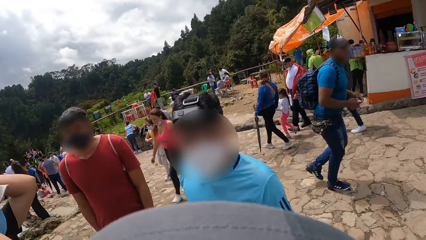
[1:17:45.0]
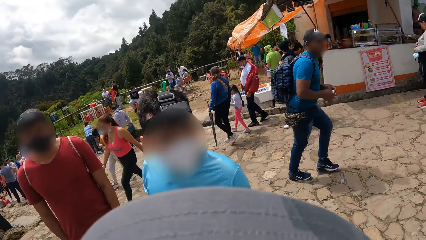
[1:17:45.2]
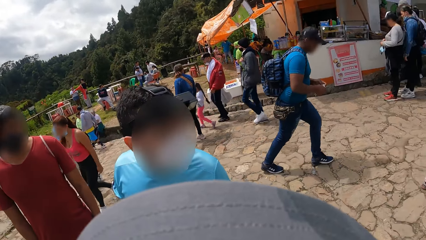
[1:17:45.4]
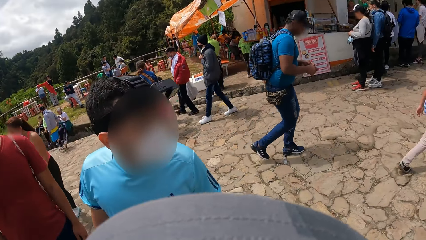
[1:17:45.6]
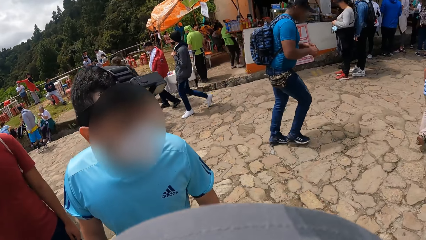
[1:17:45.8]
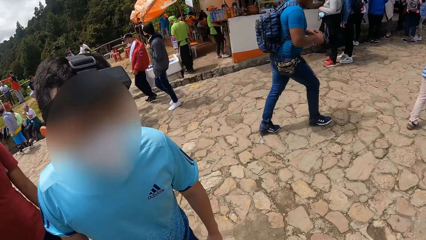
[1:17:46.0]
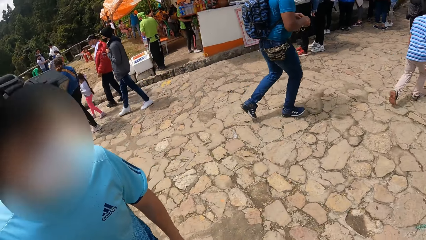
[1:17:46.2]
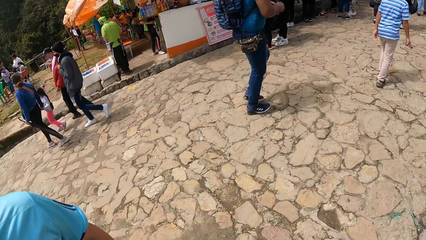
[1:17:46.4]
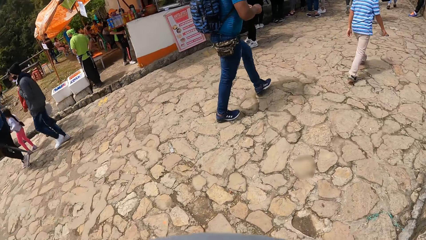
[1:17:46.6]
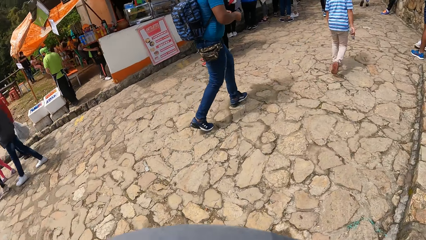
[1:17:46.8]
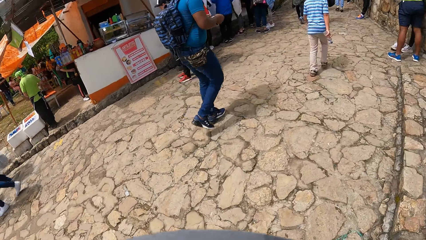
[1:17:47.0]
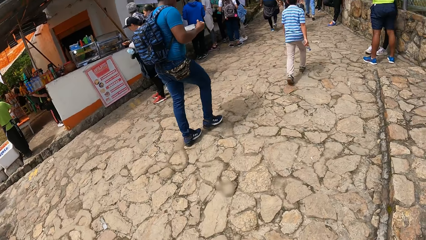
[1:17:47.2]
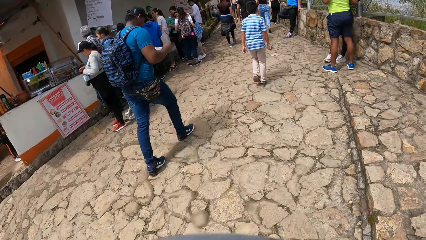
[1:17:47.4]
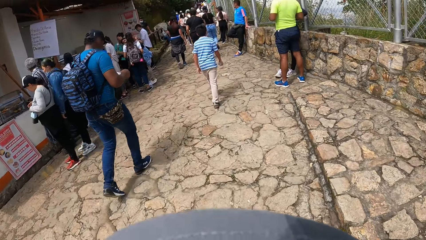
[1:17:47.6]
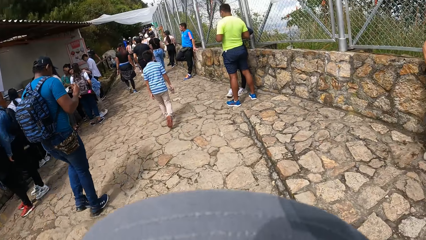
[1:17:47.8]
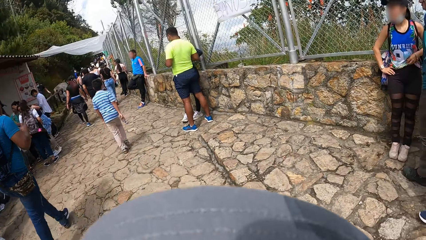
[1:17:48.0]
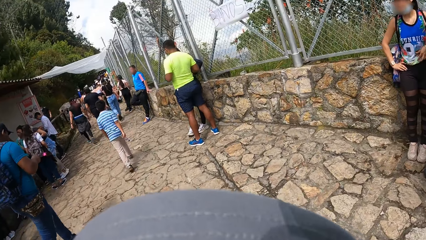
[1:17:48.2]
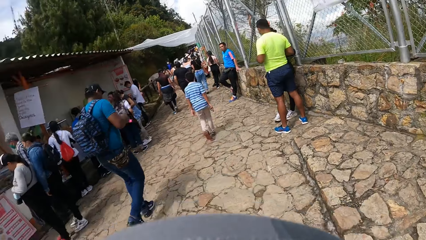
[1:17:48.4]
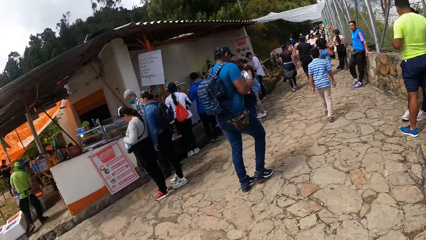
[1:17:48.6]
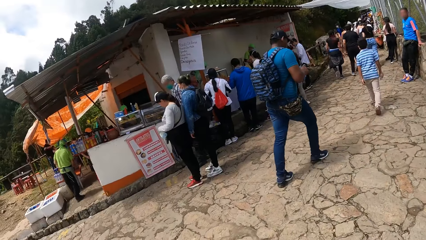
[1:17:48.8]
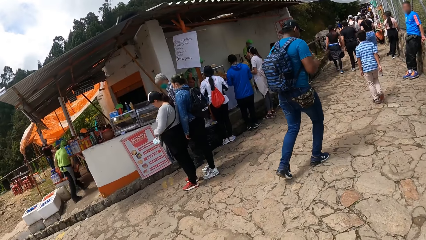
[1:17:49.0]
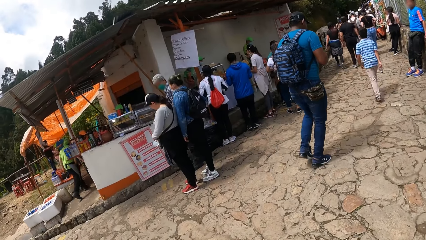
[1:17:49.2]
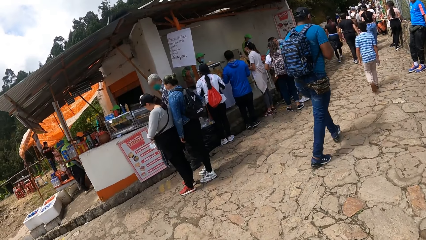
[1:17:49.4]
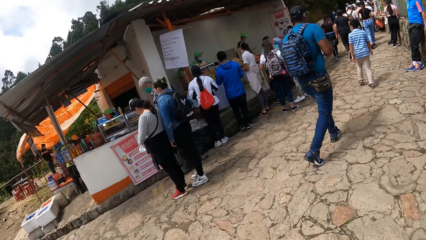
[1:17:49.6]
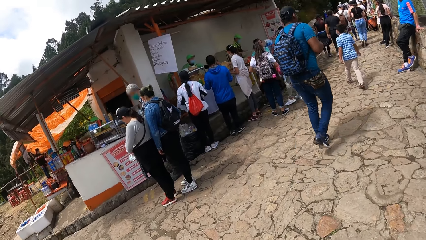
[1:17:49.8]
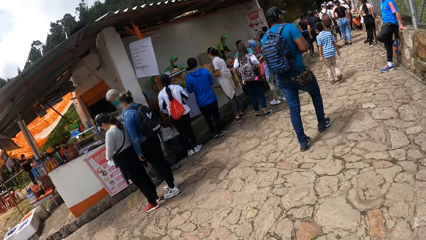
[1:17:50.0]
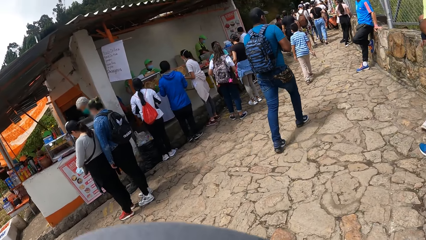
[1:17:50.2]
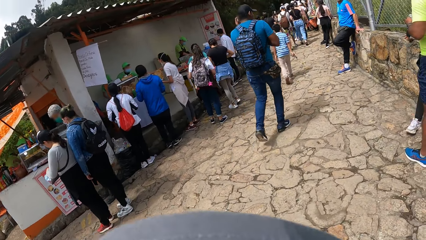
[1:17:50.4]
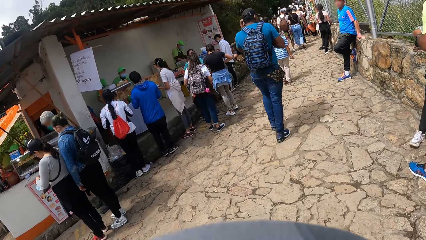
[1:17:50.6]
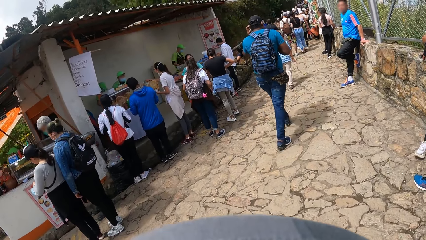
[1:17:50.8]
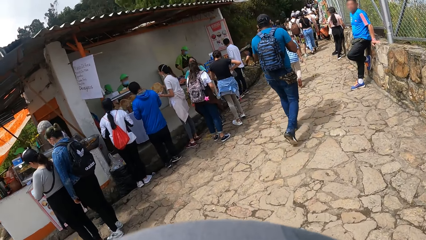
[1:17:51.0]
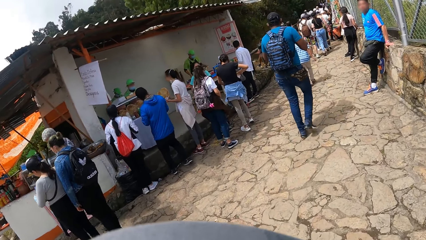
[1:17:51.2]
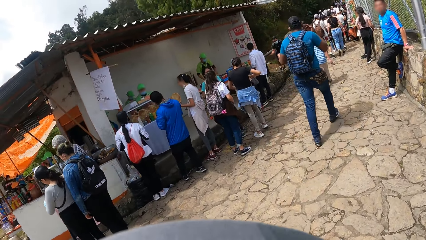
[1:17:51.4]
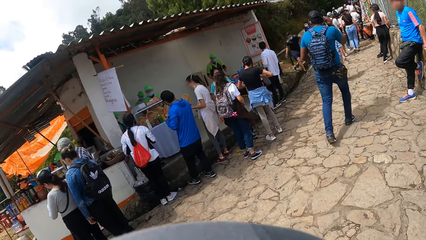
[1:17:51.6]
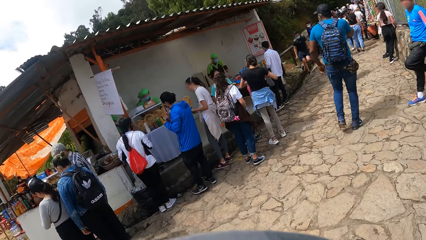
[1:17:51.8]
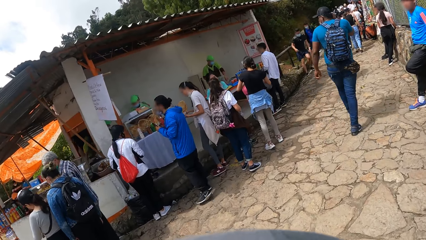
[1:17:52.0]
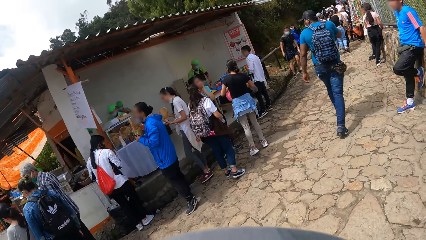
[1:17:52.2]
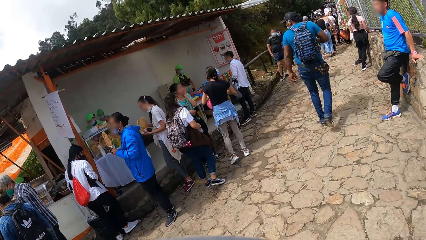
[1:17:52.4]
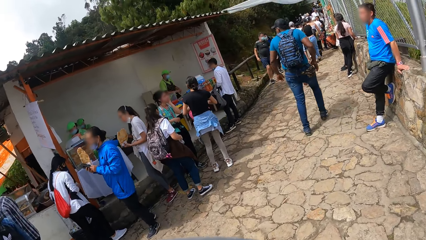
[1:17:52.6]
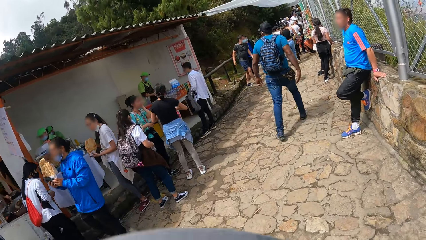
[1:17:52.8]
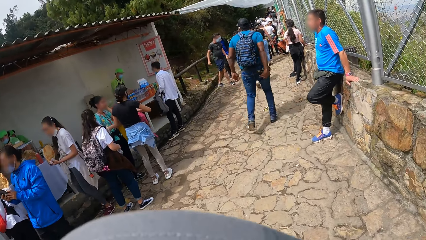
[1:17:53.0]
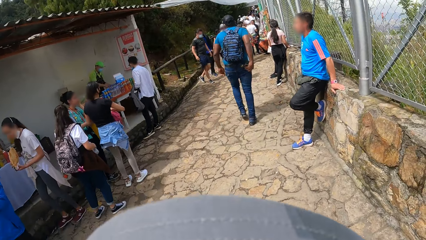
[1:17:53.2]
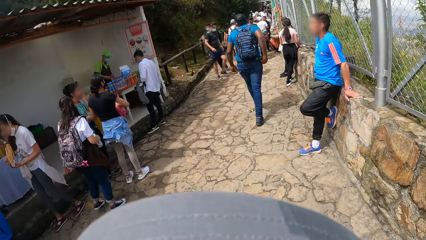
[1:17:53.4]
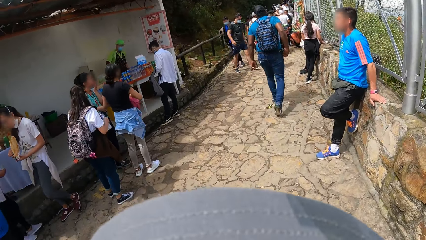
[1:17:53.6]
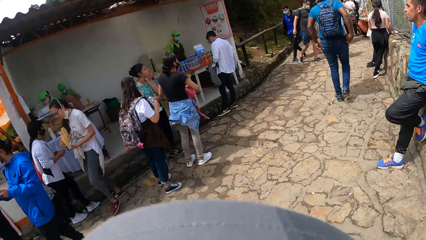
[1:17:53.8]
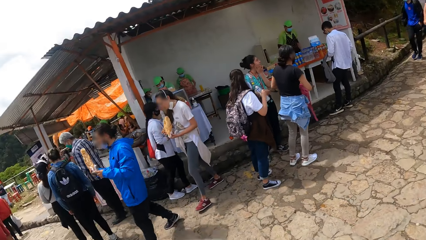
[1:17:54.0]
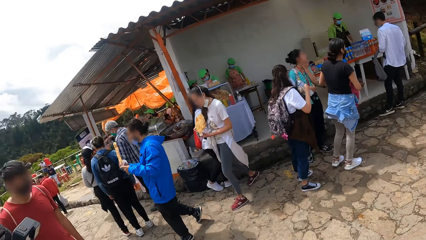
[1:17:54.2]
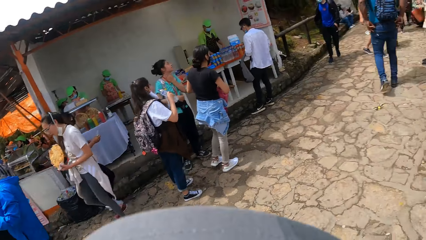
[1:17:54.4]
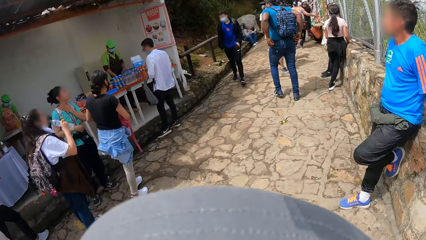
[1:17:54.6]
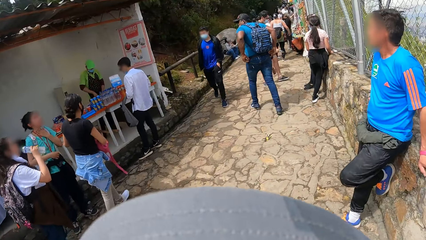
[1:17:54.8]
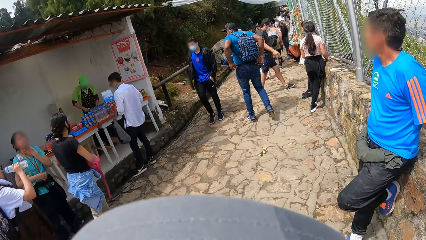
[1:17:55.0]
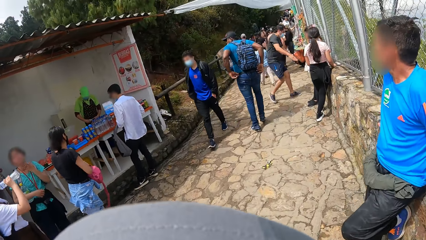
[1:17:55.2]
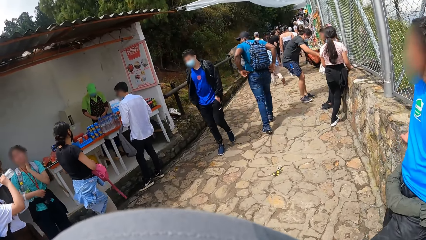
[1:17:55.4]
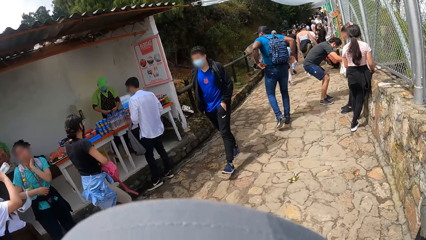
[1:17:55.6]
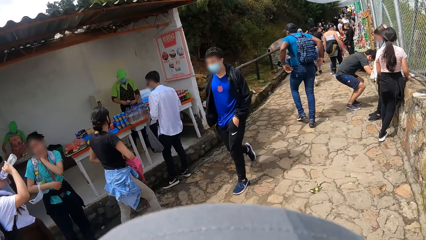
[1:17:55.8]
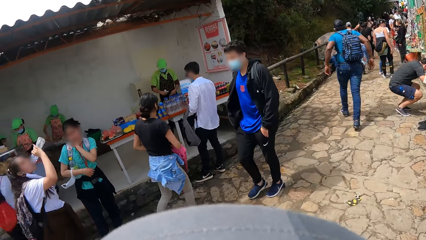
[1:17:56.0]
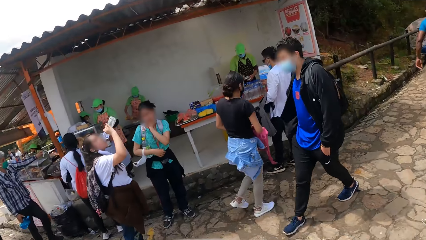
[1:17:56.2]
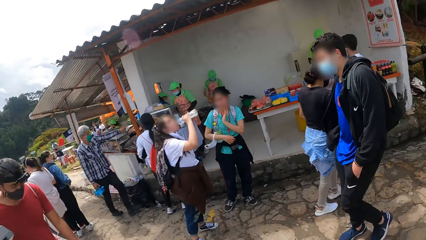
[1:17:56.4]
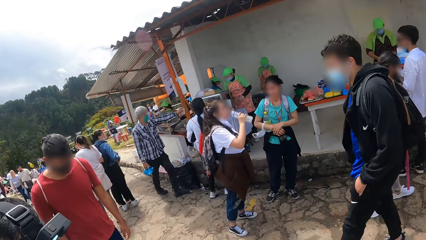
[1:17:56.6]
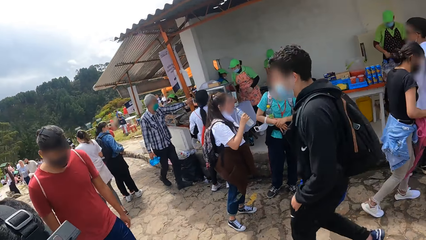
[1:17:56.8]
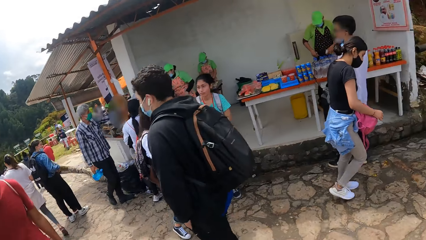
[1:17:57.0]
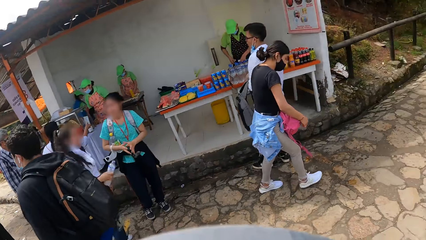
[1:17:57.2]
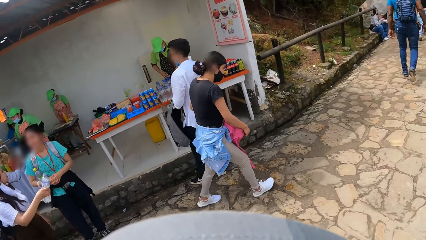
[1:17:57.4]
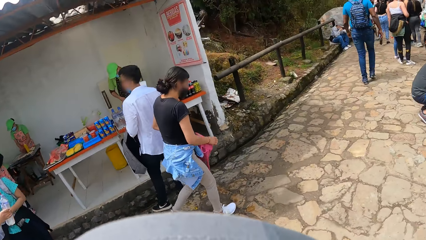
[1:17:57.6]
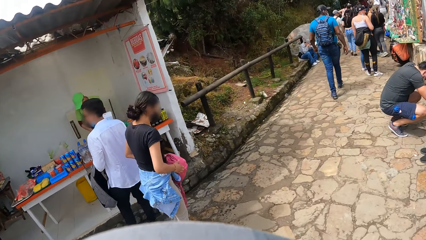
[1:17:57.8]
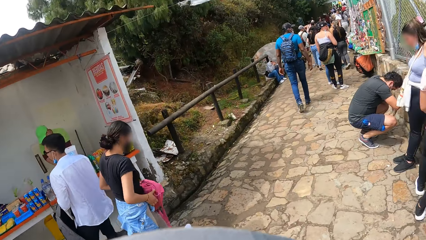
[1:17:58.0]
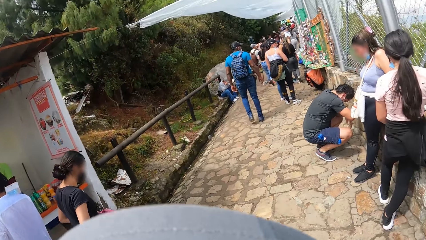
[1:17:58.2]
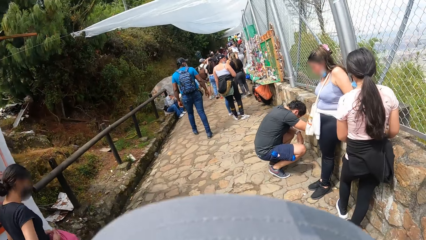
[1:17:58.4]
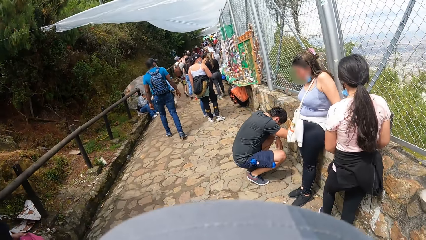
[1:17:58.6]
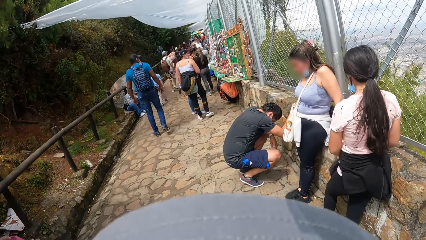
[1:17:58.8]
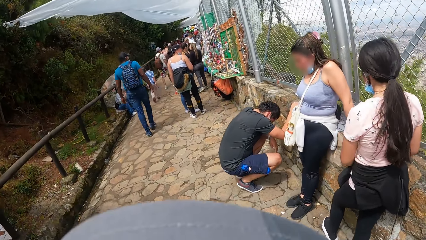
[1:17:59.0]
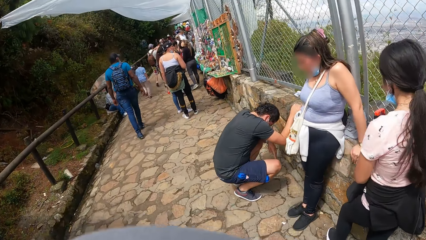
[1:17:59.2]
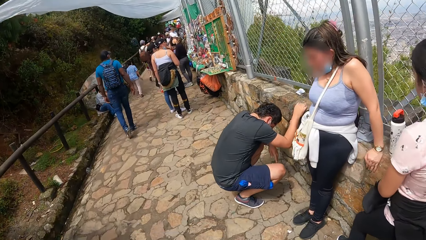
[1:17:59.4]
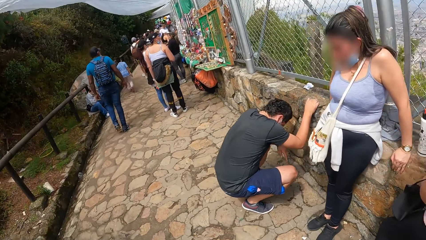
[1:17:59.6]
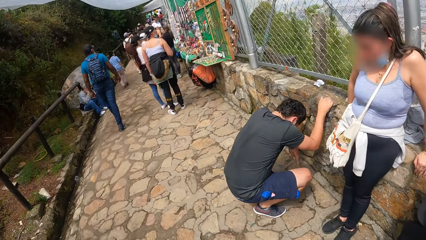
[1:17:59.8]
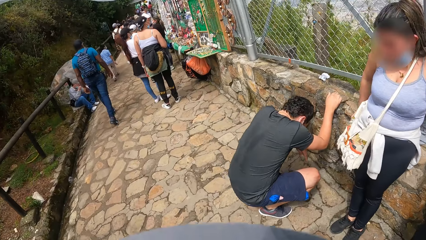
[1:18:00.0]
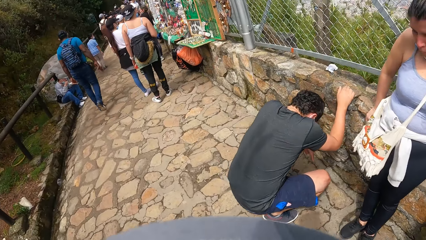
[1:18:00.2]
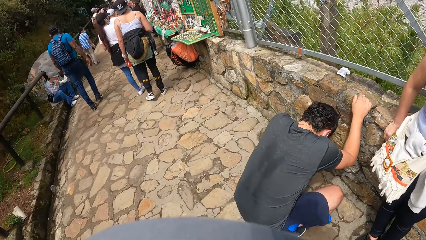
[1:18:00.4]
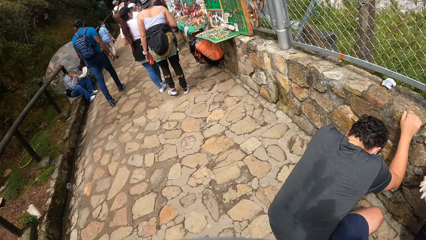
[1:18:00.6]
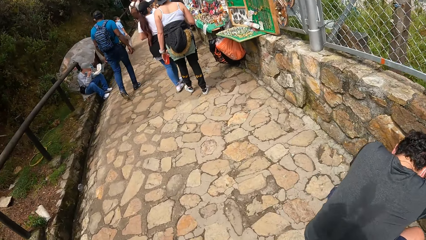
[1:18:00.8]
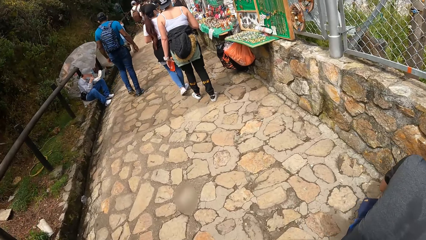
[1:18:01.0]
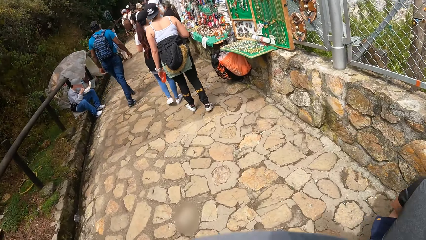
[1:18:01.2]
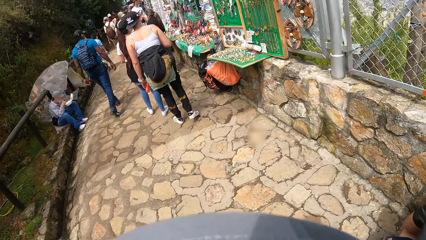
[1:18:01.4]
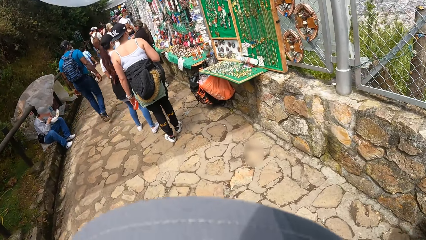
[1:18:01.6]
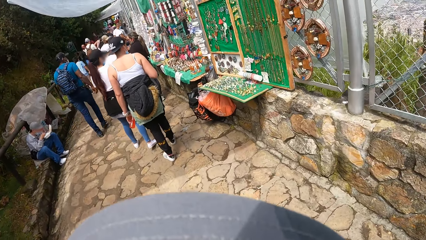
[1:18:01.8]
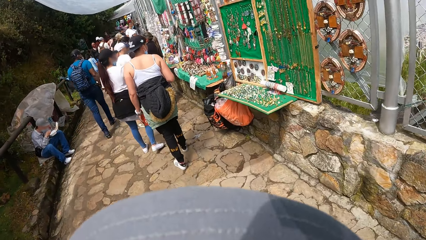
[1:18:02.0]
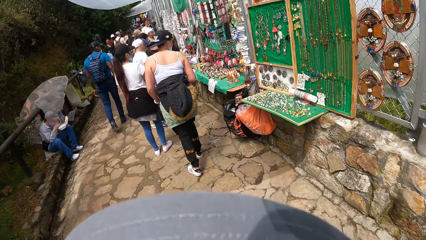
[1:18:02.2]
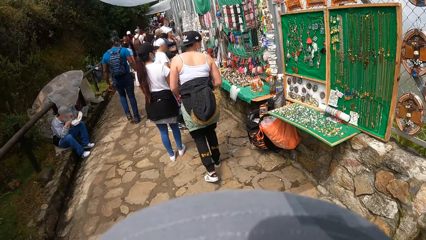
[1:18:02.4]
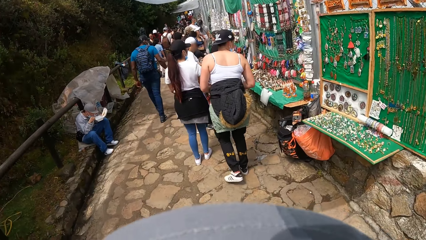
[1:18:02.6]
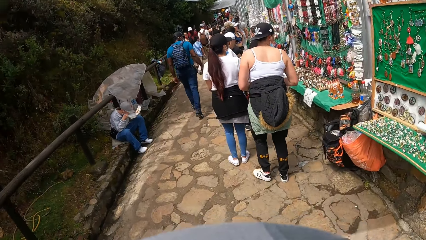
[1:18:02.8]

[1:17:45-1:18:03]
The camera wearer walks through the park with a man, another man, and a third man. They look around.
